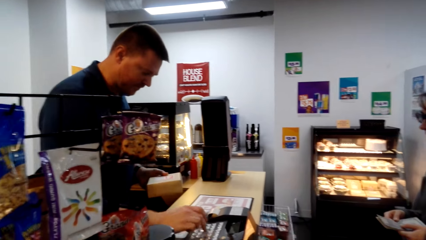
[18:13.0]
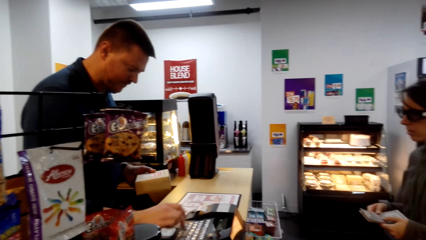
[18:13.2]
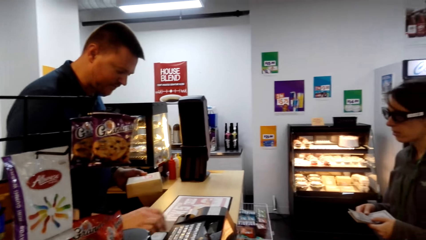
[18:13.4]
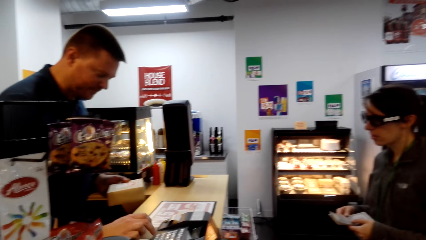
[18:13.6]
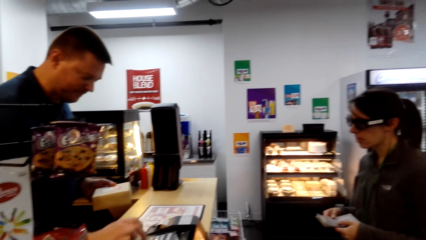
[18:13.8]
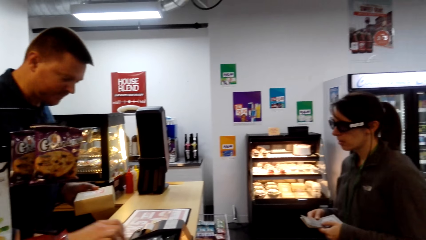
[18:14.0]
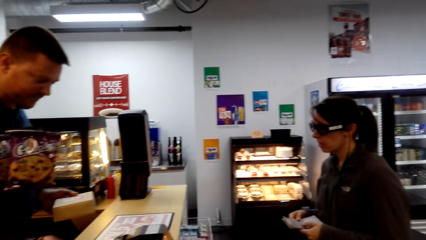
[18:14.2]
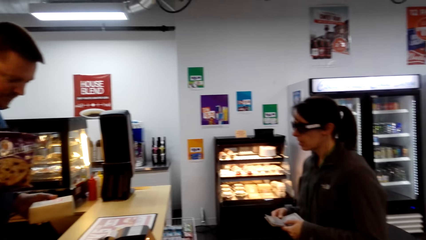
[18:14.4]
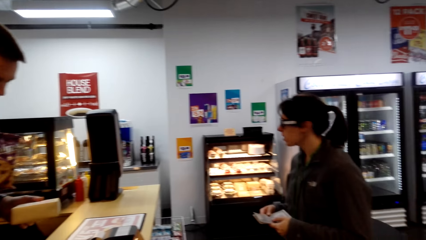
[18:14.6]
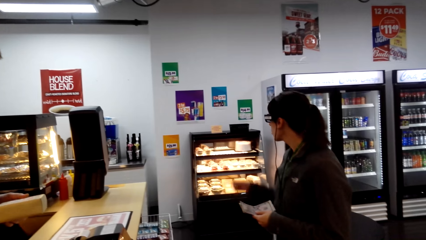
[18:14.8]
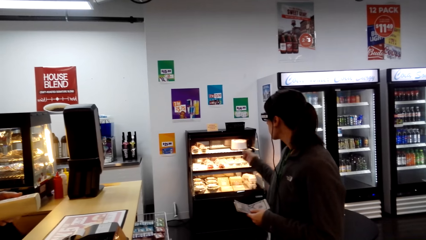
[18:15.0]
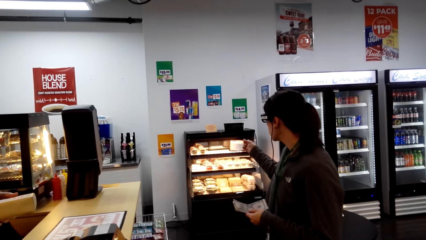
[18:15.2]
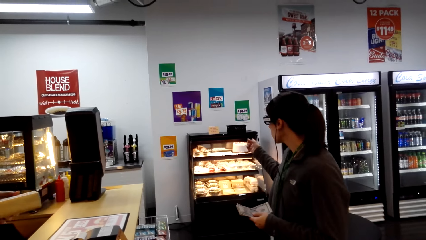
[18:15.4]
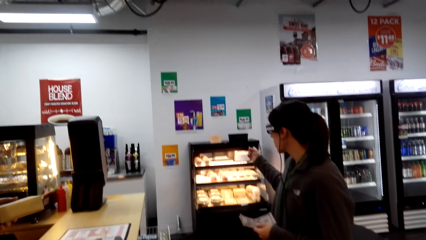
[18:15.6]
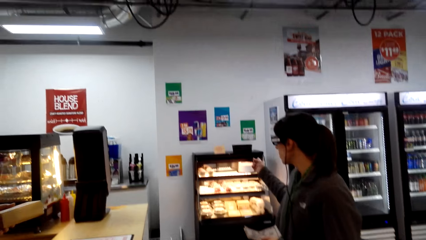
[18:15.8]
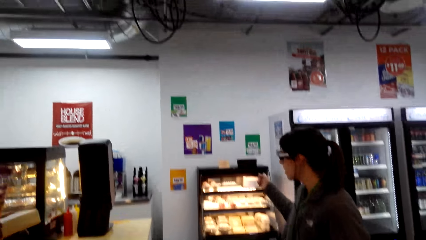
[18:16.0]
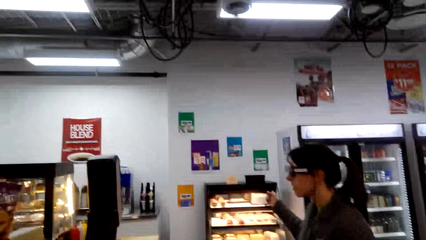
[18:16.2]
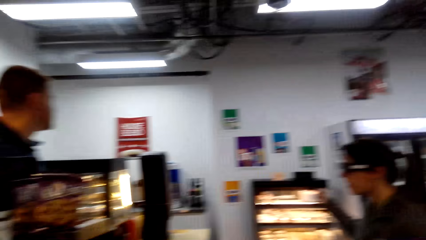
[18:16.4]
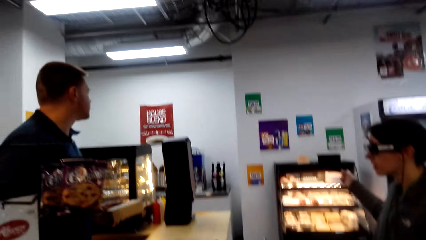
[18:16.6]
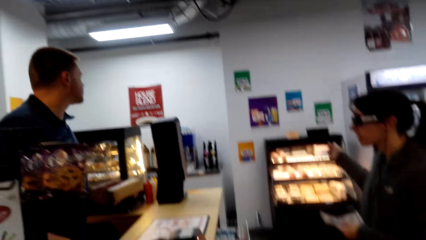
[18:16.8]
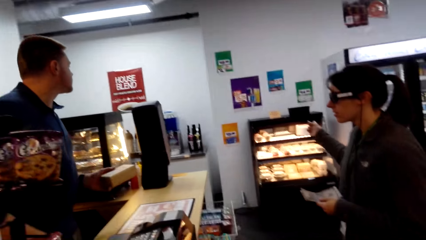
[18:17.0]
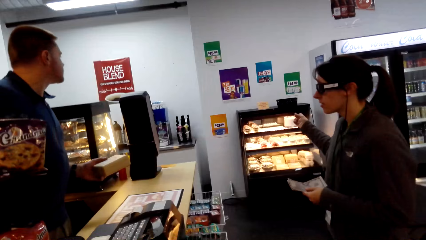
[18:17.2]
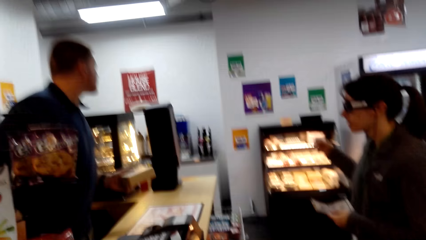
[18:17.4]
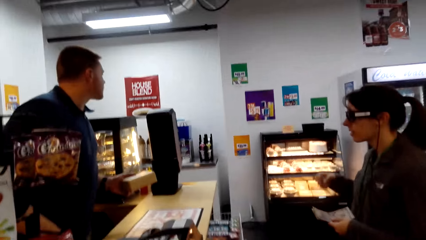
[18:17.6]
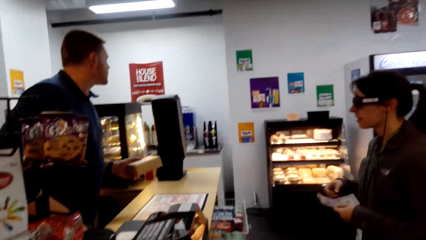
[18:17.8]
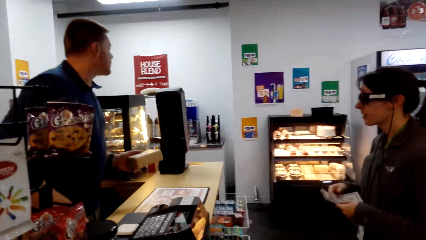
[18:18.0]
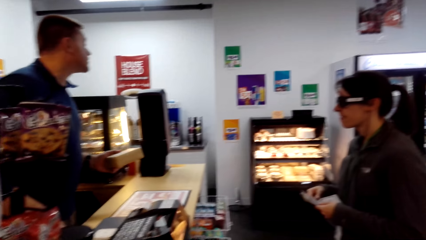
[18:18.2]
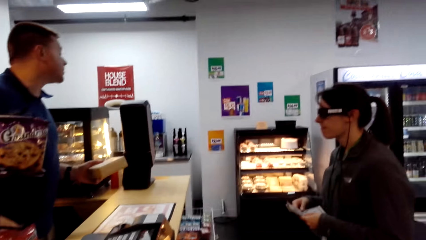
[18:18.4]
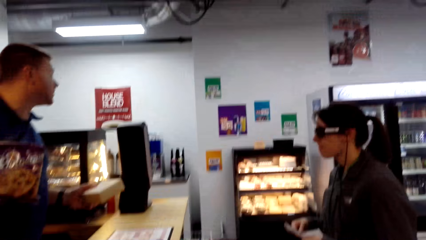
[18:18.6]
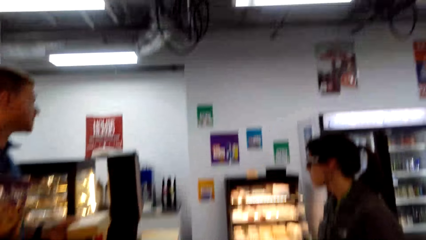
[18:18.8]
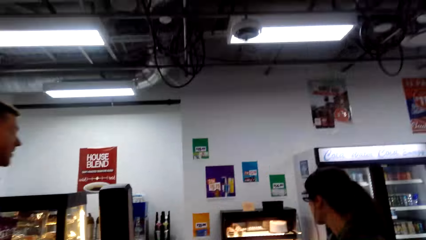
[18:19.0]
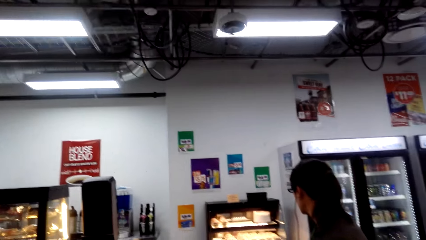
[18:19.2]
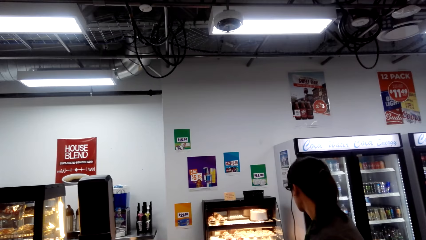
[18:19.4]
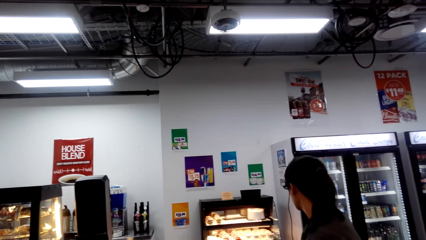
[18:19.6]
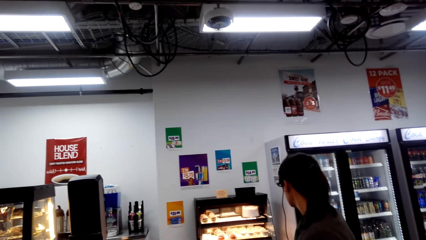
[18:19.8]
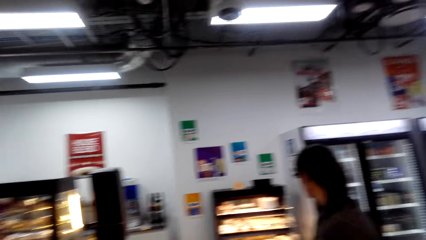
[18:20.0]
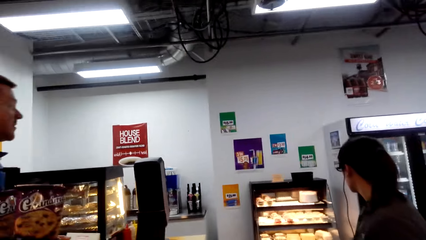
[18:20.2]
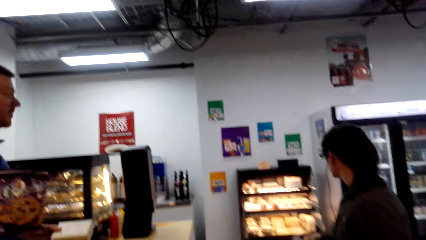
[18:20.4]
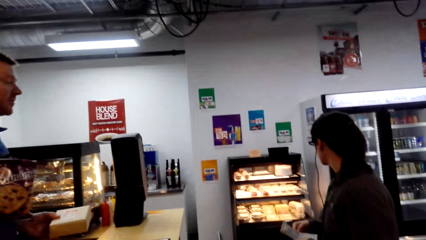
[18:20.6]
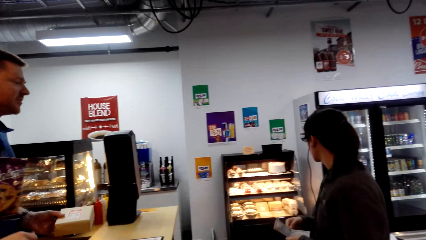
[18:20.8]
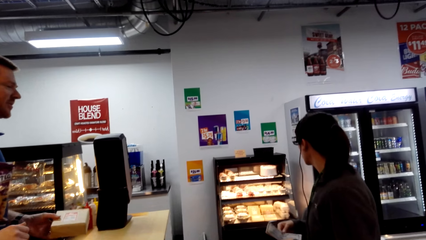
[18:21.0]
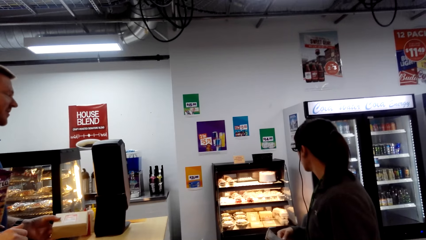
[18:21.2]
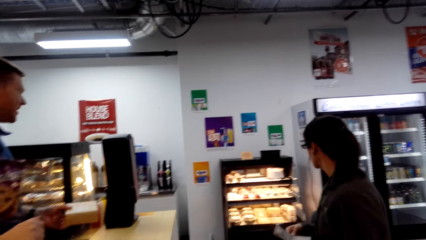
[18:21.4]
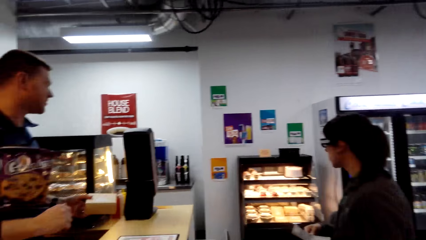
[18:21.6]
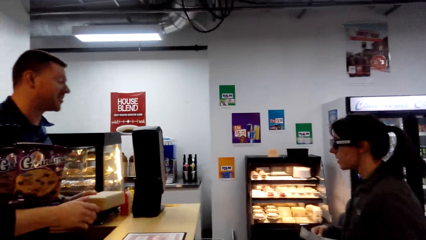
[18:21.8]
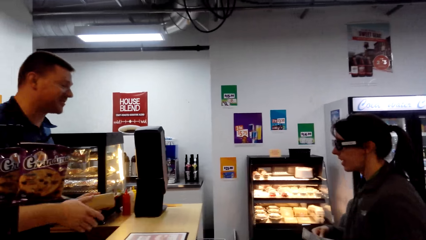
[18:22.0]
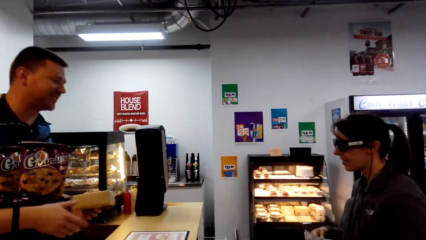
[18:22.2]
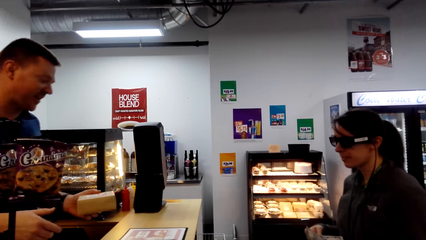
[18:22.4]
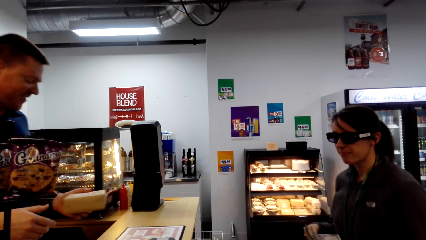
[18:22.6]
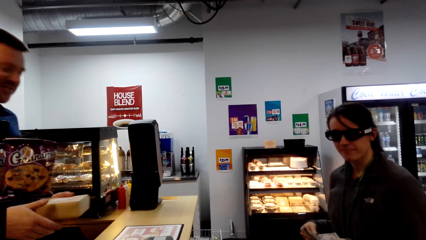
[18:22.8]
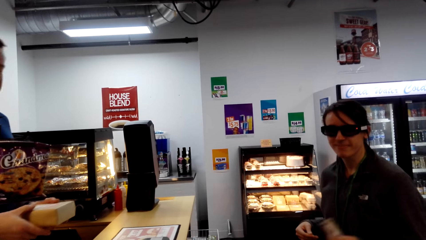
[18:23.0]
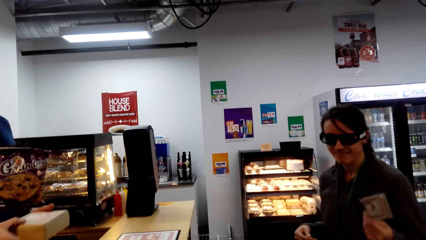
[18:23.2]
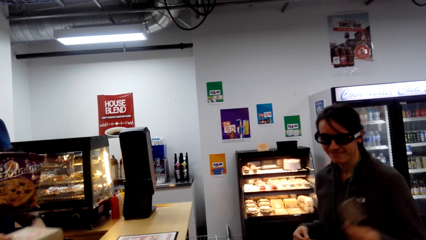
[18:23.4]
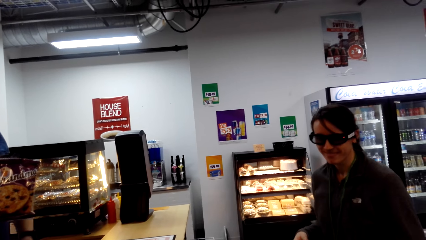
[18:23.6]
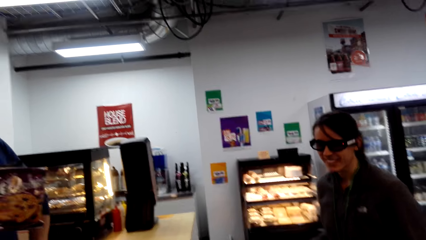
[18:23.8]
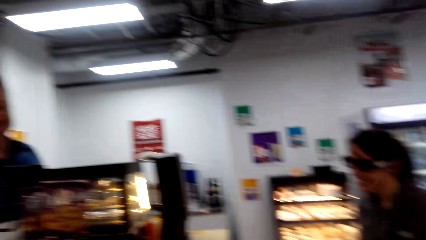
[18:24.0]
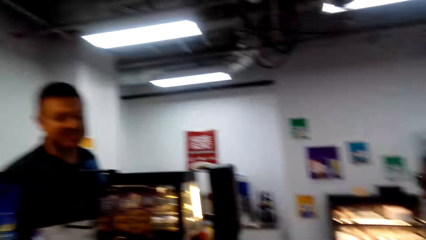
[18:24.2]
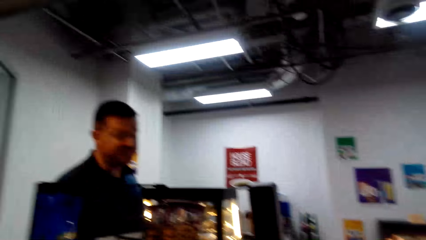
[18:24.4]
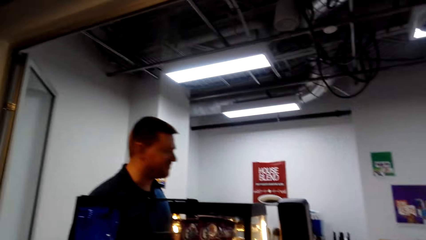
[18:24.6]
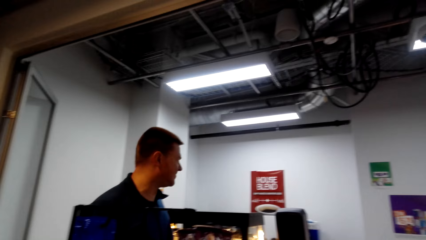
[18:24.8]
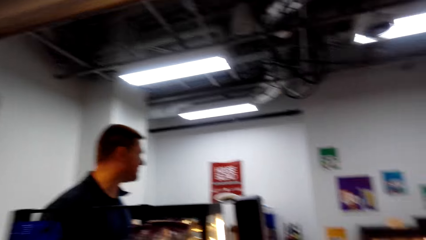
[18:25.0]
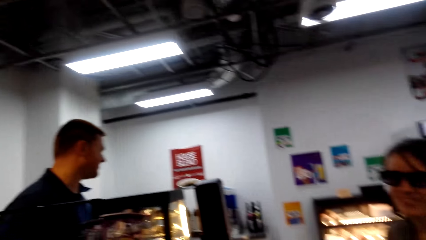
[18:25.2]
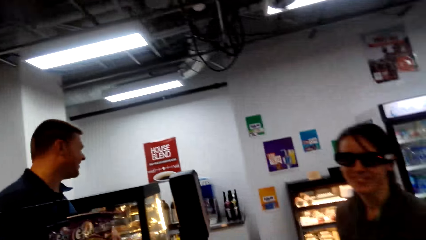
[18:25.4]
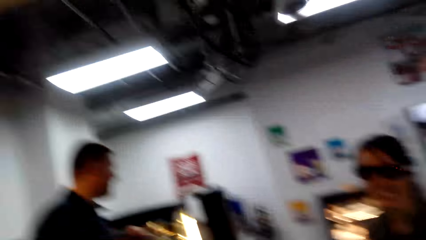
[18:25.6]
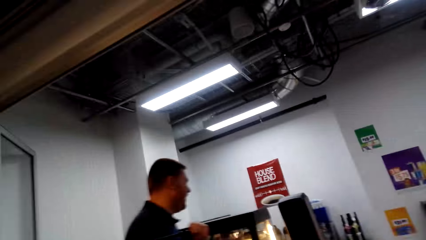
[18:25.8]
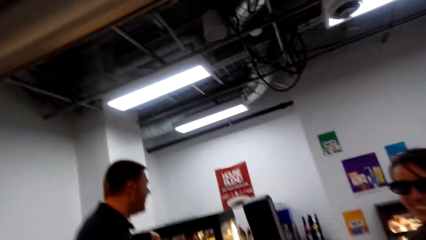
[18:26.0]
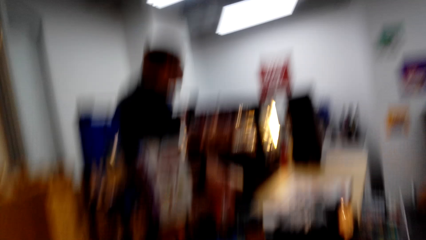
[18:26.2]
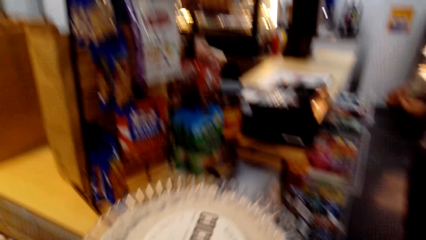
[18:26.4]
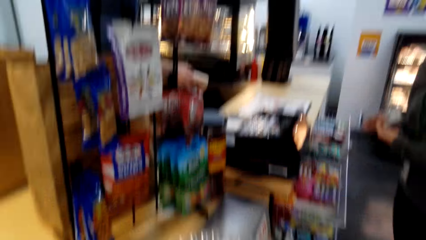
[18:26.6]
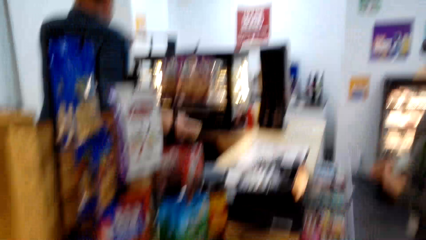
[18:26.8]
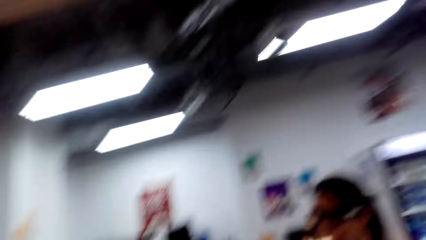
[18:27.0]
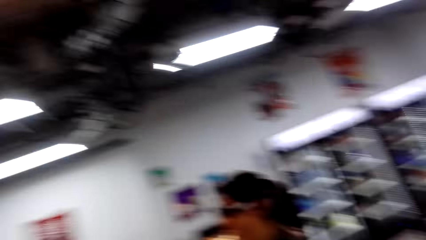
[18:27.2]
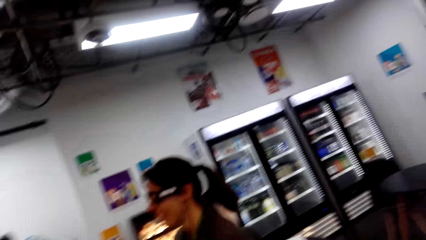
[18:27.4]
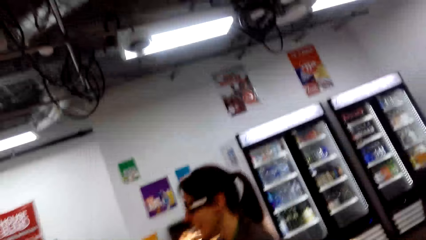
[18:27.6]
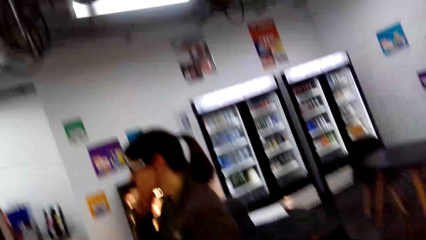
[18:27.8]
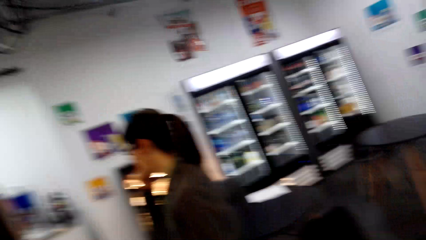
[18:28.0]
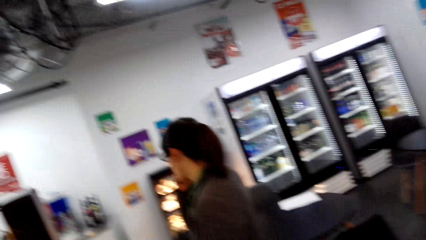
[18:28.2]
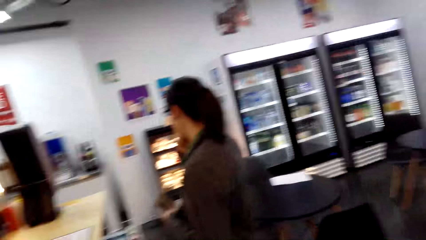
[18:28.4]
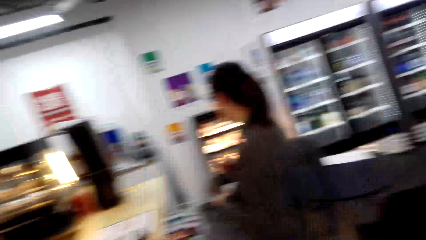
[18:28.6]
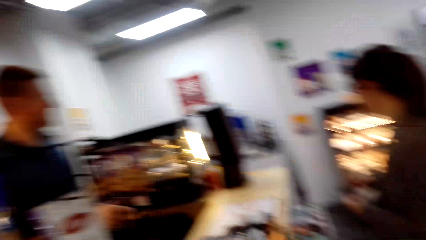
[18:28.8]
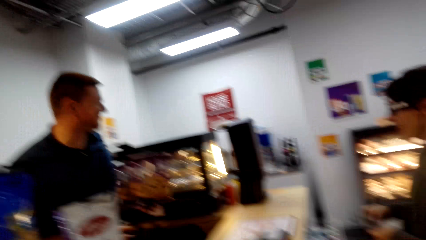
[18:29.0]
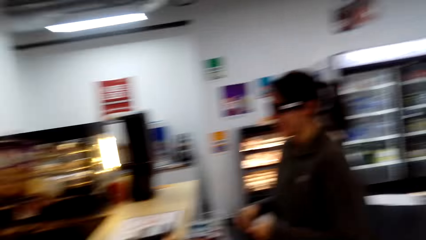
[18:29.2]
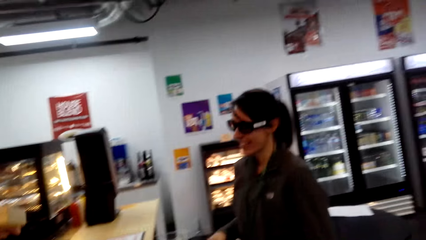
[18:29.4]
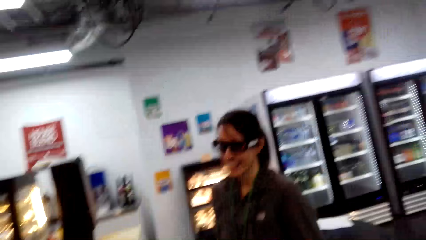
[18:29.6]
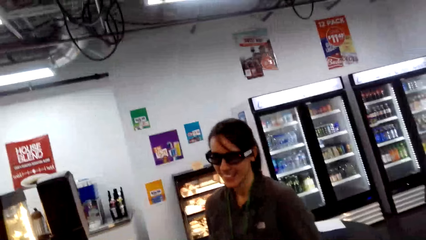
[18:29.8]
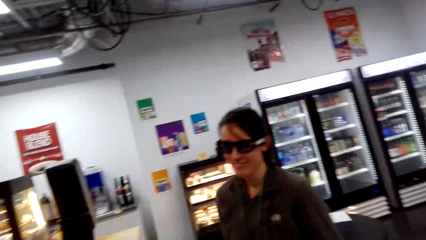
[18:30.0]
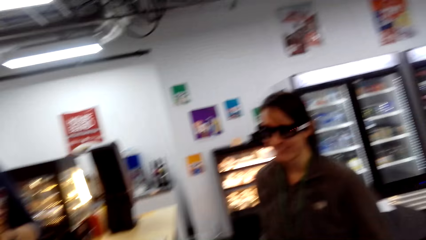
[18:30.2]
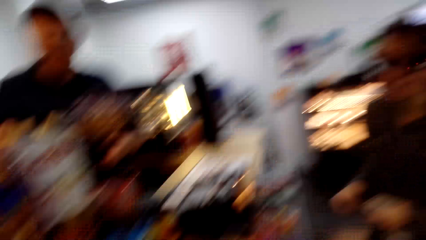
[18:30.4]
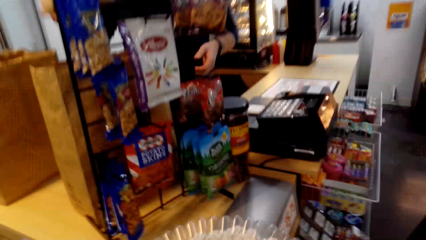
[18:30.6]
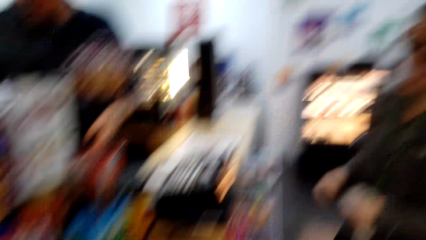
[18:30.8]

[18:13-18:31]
A cashier dials on the cash register. The cashier scans the price of a product. A woman points at the cake from the fridge with the right hand. The camera wearer walks around. The woman shows money to the camera wearer. The camera wearer walks around.
